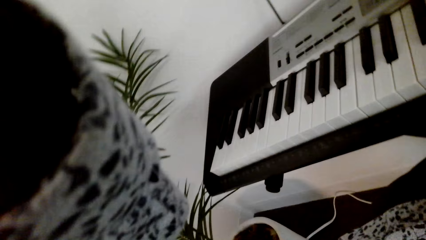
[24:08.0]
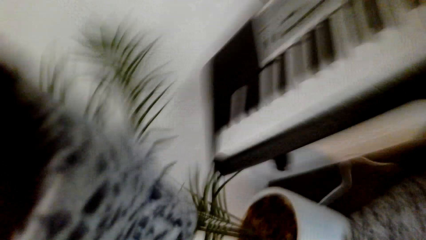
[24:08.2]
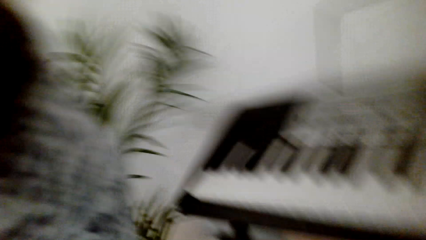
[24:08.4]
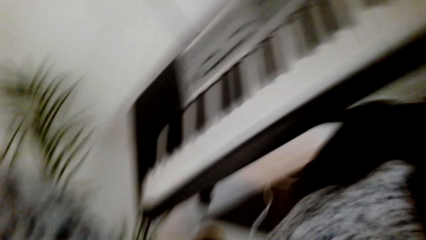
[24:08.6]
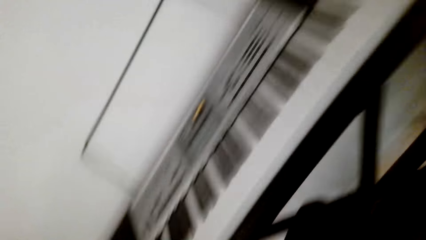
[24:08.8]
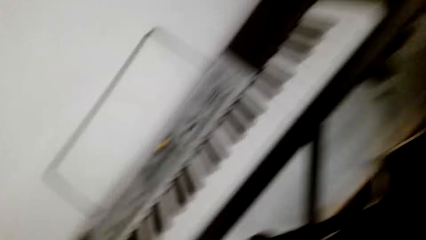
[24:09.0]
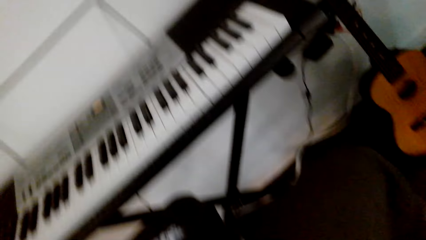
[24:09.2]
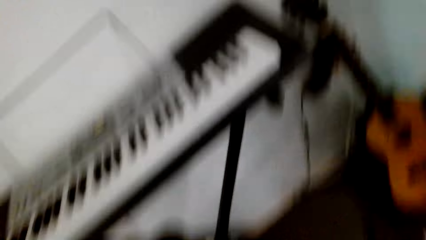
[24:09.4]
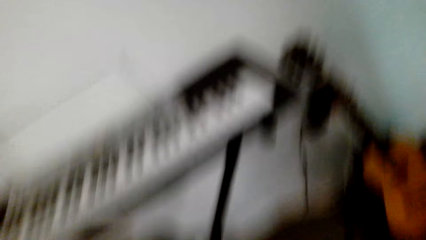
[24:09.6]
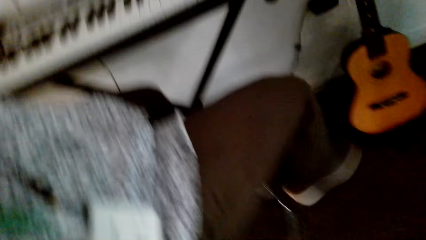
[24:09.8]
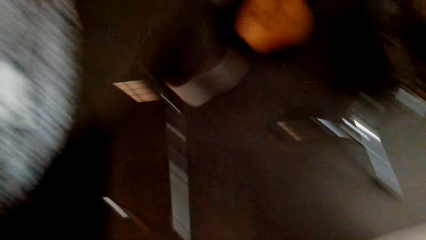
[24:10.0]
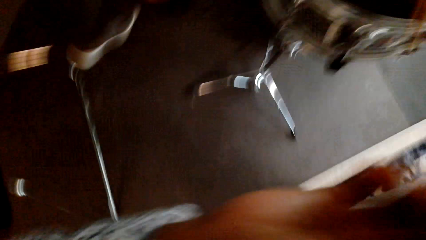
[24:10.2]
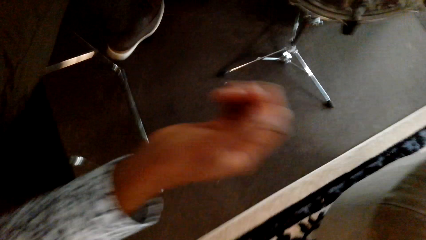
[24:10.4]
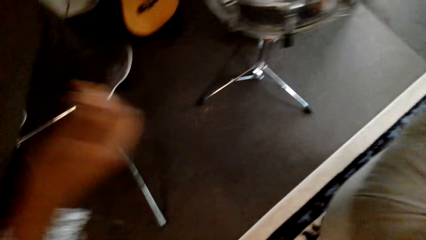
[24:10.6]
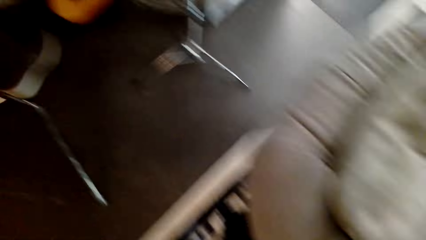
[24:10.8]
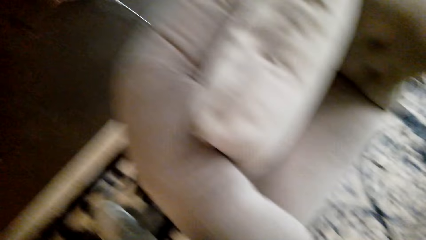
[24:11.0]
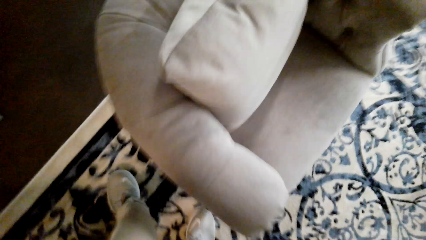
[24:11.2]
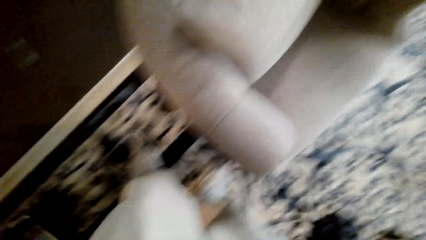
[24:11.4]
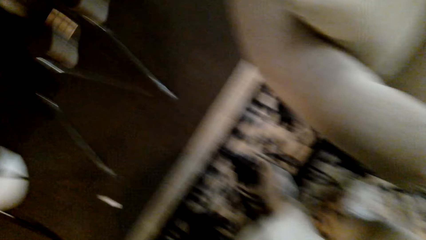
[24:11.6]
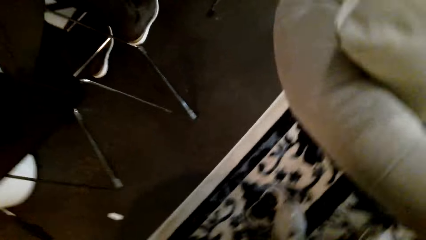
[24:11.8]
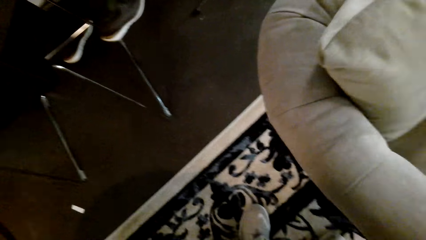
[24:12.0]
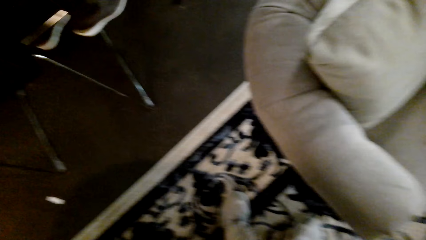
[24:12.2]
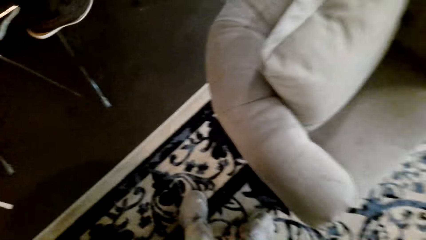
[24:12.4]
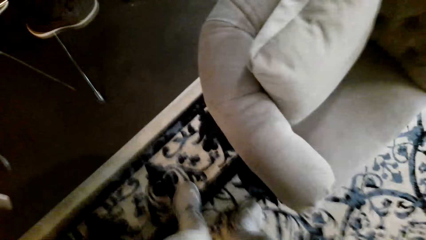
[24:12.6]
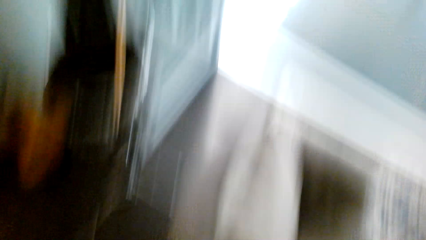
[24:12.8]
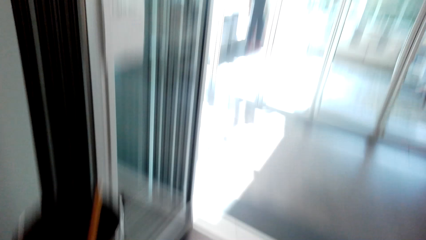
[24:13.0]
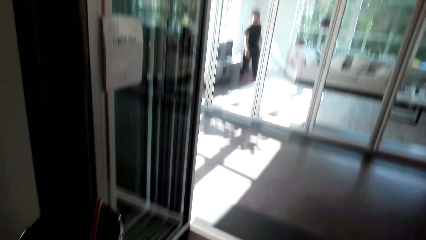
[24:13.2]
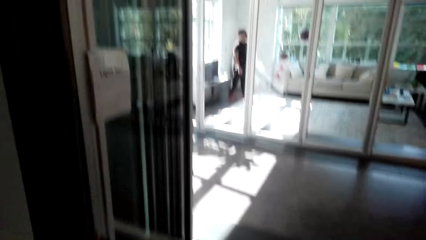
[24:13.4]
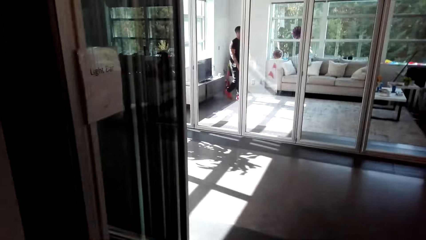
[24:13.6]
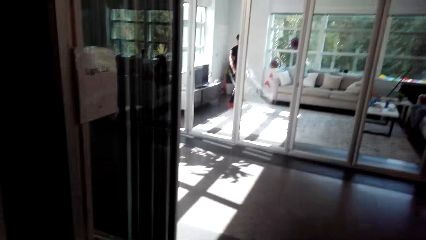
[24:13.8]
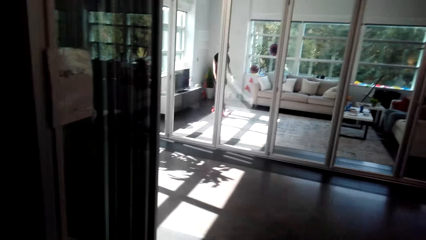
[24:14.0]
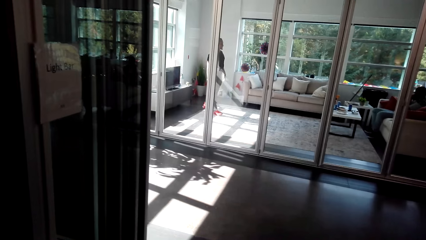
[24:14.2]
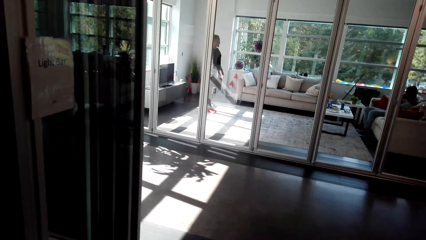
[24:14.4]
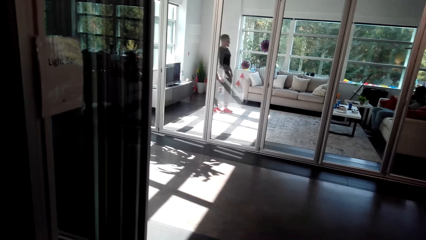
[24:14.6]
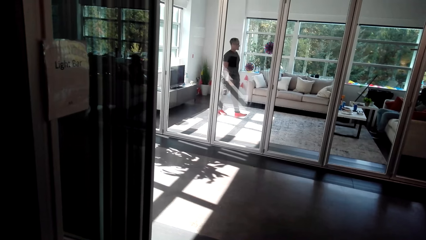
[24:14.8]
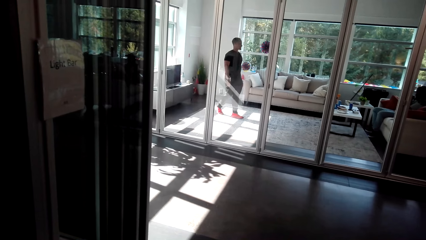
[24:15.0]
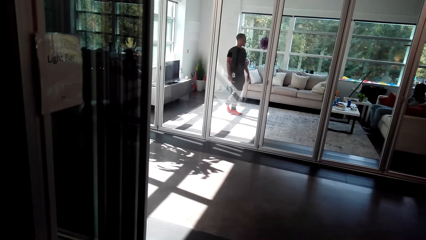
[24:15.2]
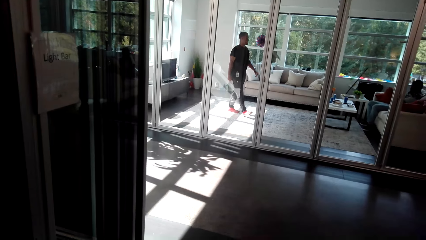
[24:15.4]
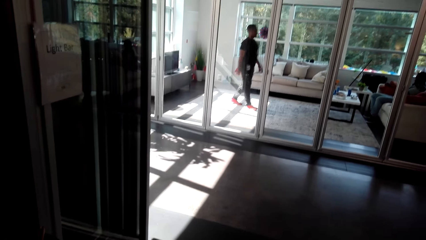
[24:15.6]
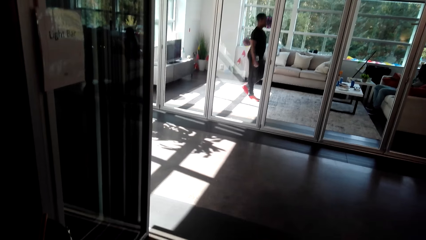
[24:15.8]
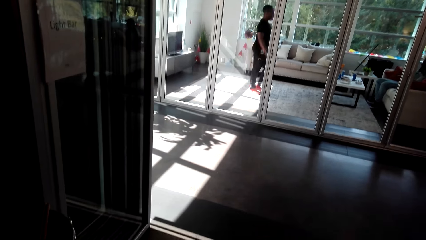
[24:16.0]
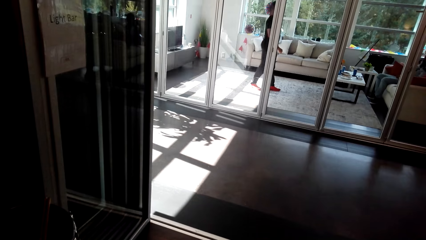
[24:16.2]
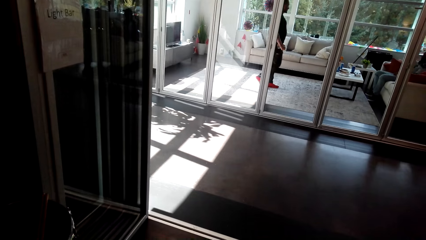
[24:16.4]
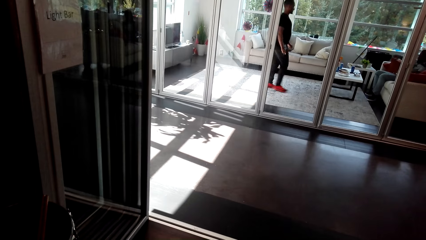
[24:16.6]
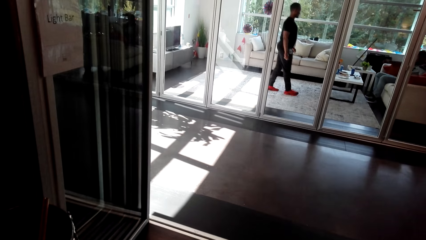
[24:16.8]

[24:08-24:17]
The camera wearer adjusts the camera. They look around the house. They converse to a man.
